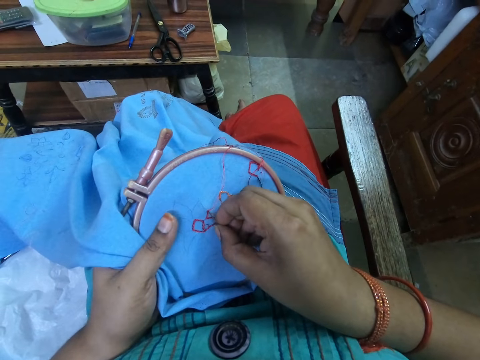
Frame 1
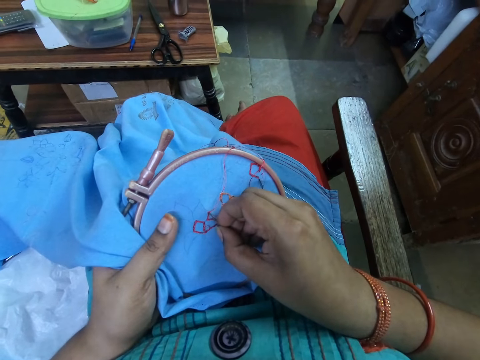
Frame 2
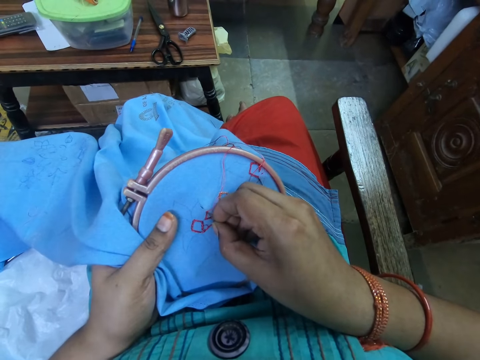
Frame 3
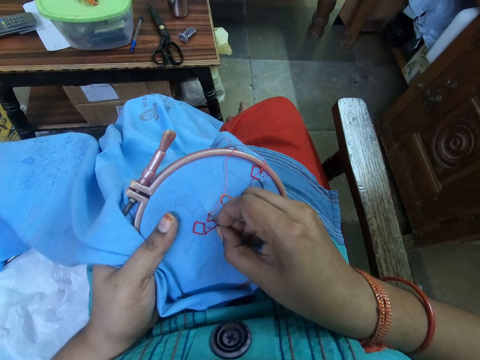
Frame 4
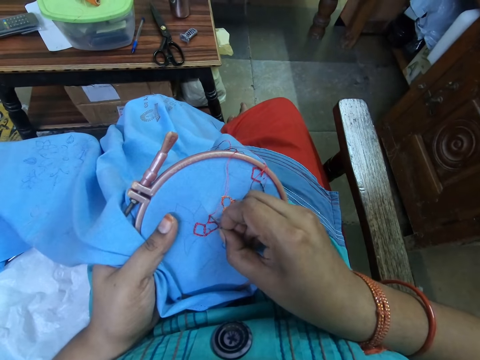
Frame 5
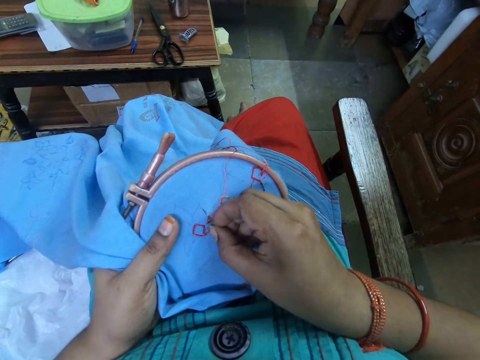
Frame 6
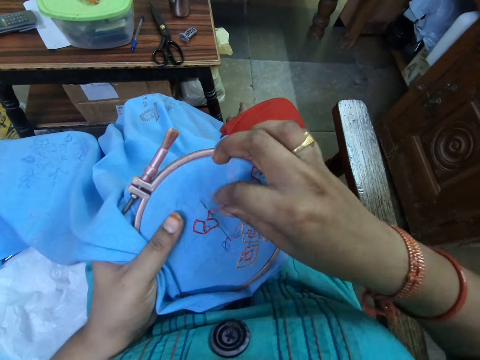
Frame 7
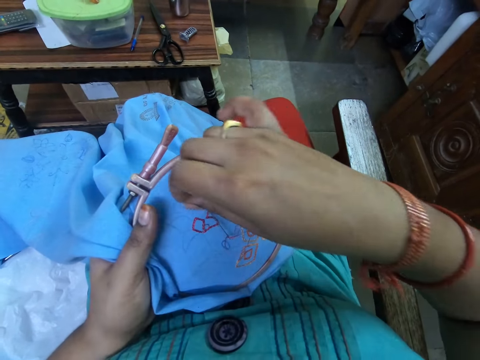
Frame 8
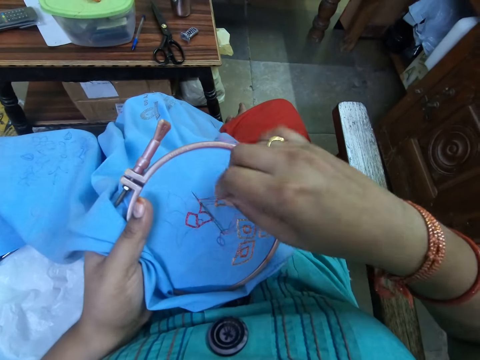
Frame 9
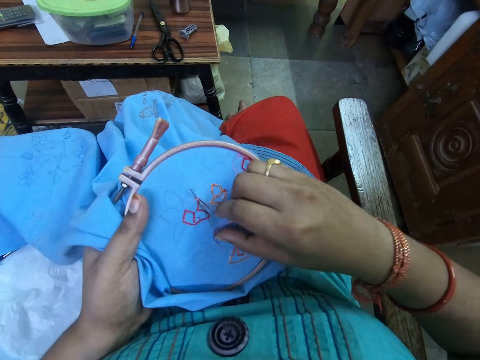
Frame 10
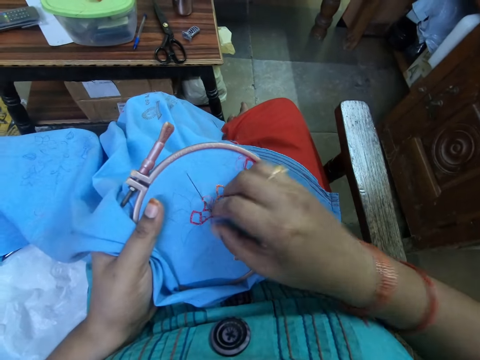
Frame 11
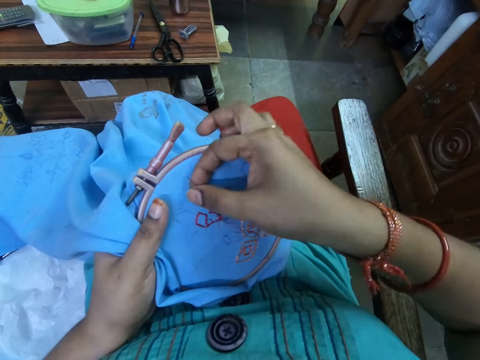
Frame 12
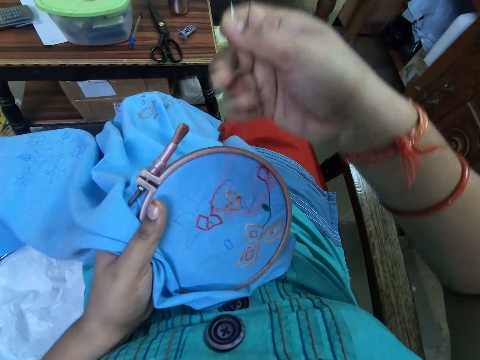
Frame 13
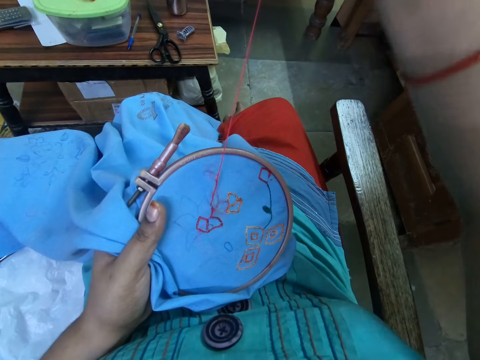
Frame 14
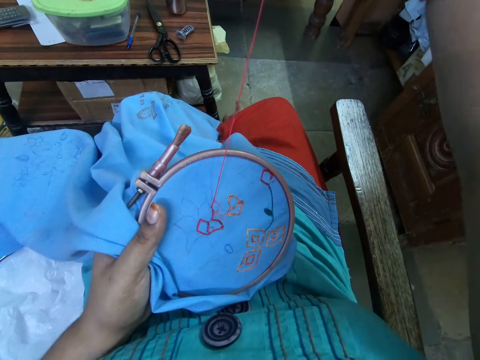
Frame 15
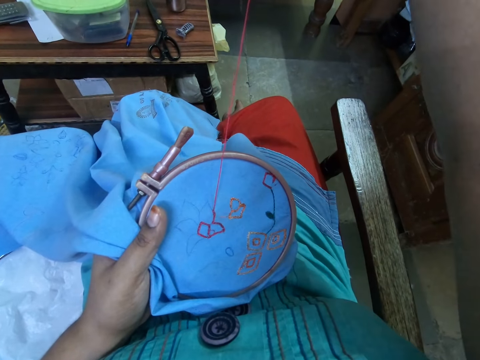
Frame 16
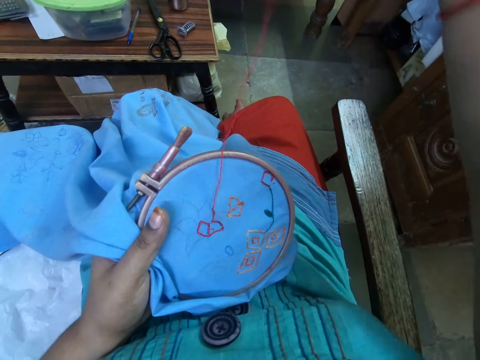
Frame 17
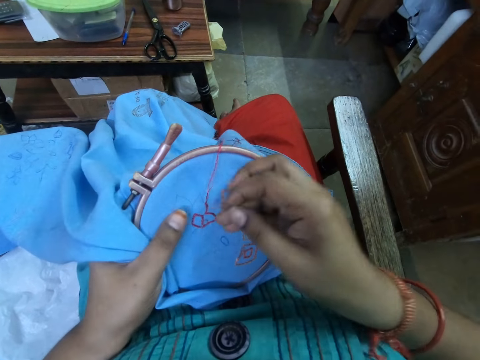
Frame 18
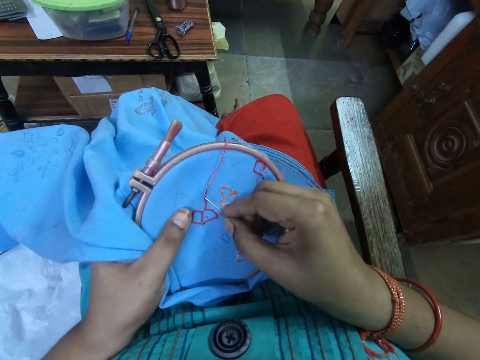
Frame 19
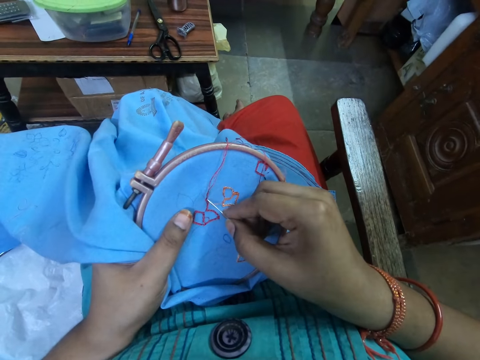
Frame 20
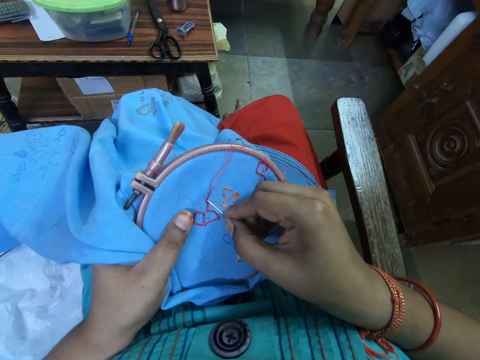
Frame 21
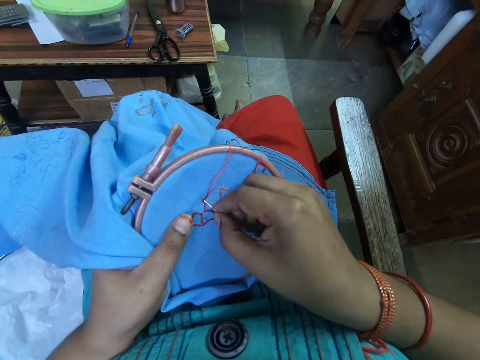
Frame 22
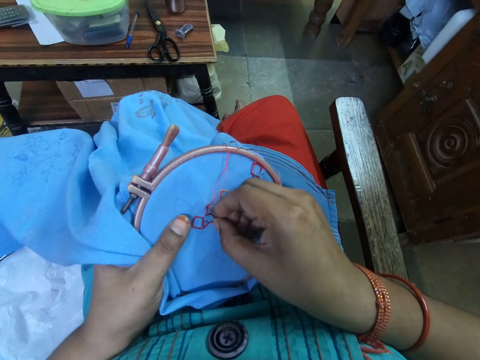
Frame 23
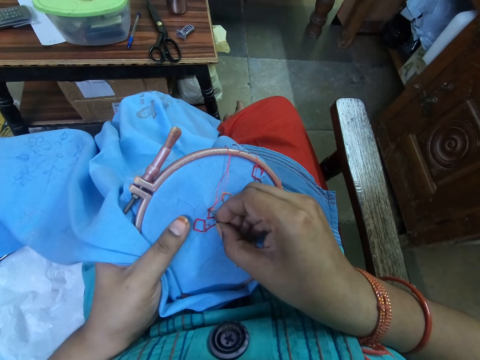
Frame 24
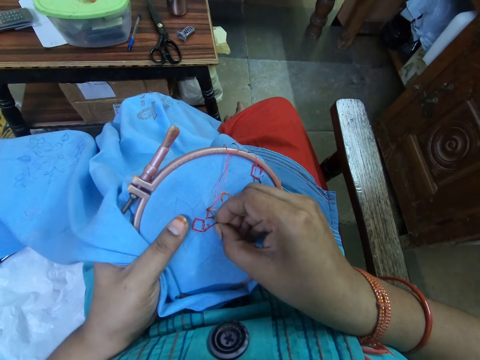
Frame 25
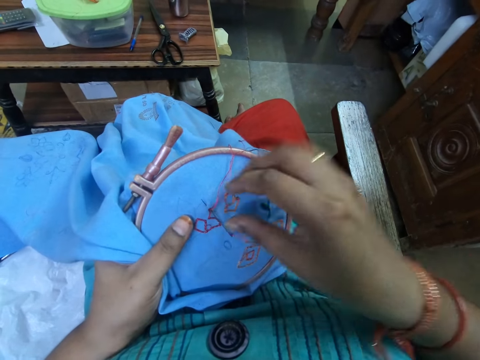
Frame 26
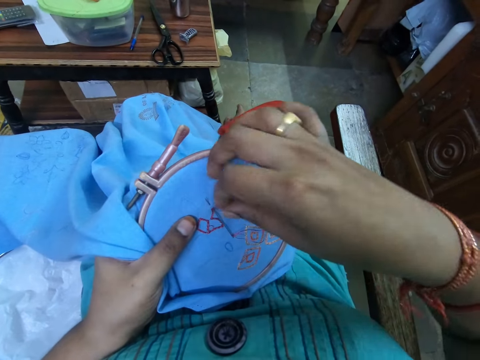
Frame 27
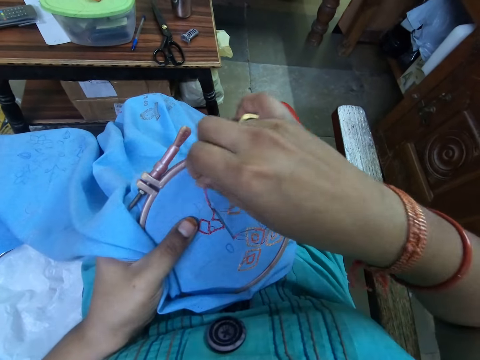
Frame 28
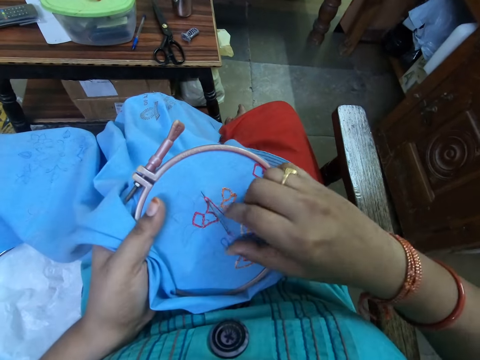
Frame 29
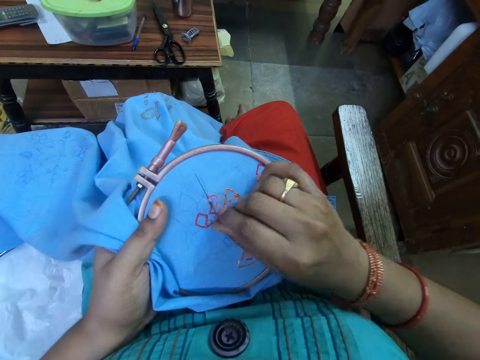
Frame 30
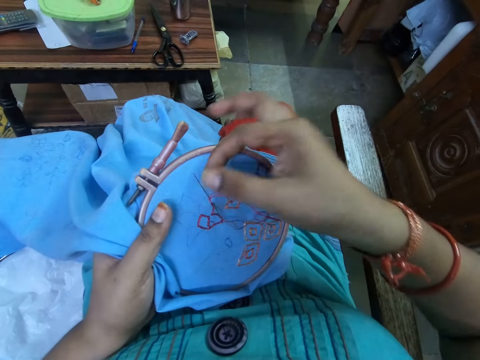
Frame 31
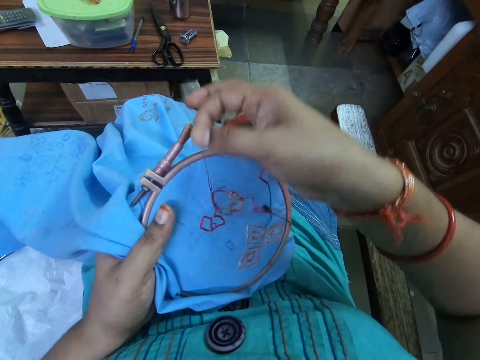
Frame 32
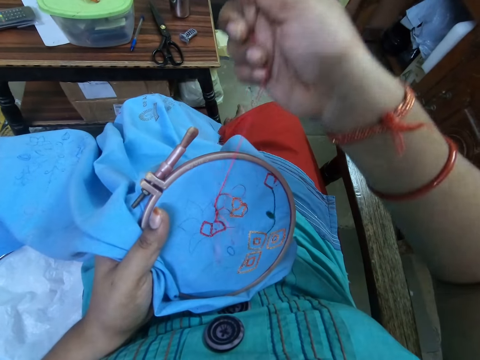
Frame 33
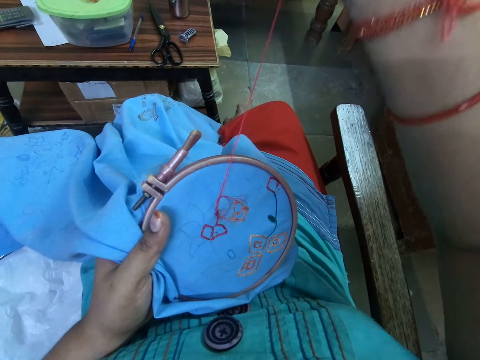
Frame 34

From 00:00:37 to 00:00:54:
The camera wearer adjusts the thread on the cloth with her right hand. She pushes the needle with her right thumb. She picks up the needle from the cloth with her right hand. She pulls the needle and thread with her right hand. She inserts the needle into the cloth with her right hand. She adjusts the thread on the cloth with her right hand. She pushes the needle with her right thumb. She picks up the needle from the cloth with her right hand. She pulls the needle with the thread with her right hand.

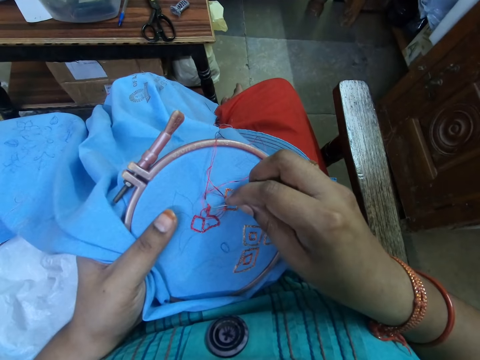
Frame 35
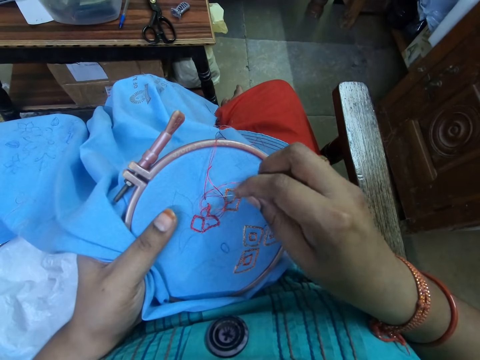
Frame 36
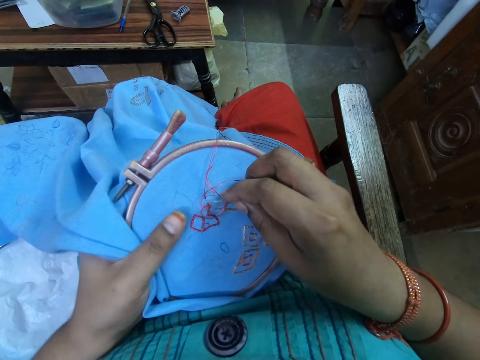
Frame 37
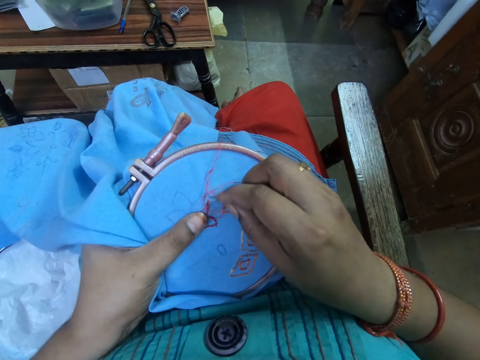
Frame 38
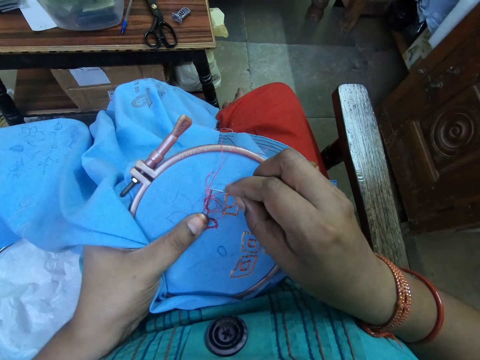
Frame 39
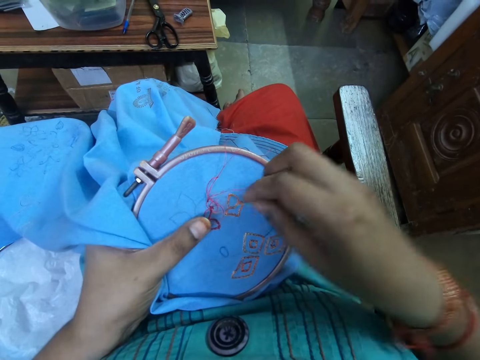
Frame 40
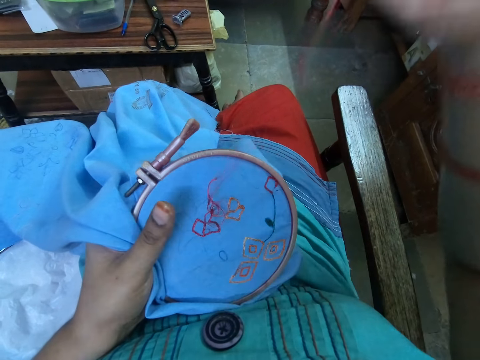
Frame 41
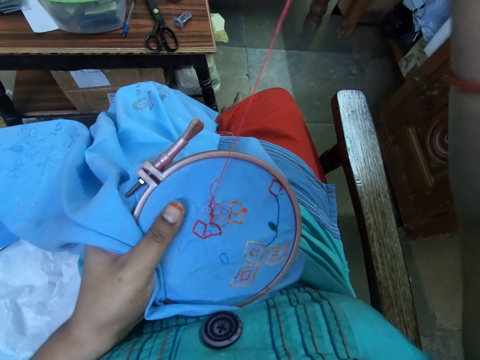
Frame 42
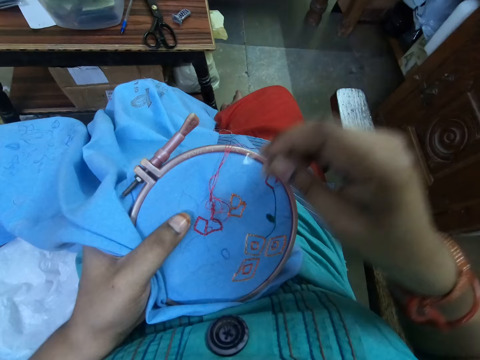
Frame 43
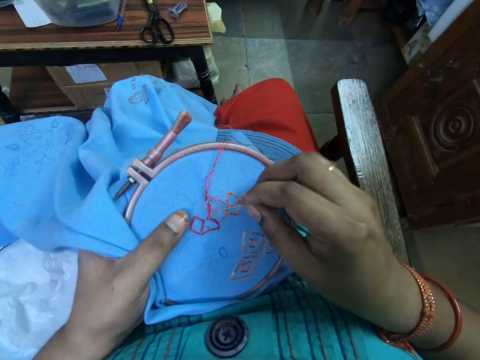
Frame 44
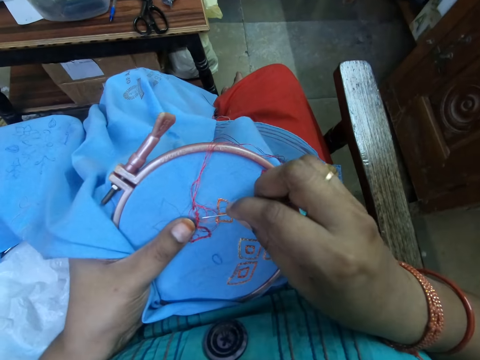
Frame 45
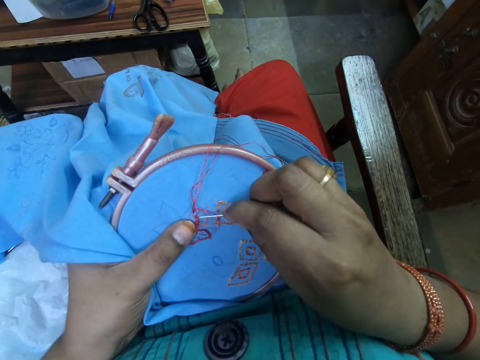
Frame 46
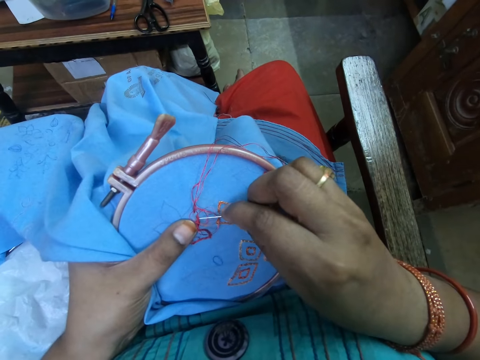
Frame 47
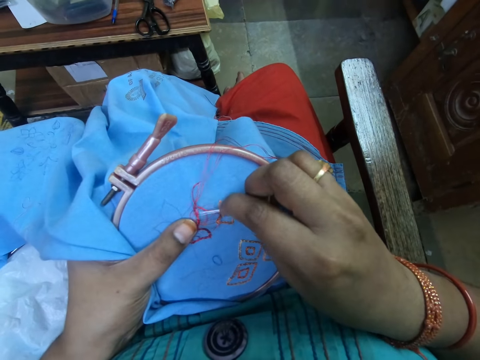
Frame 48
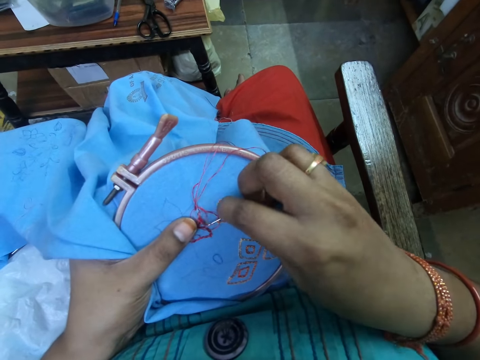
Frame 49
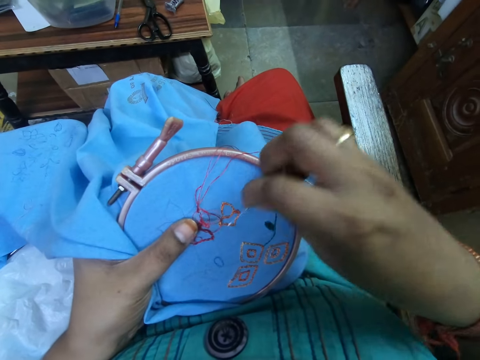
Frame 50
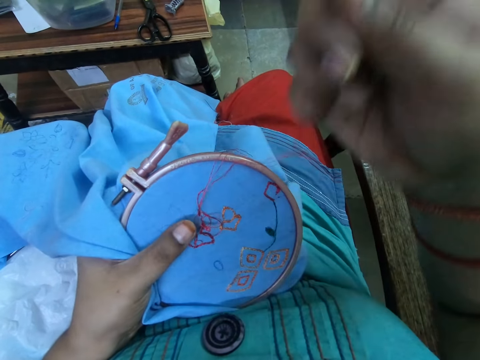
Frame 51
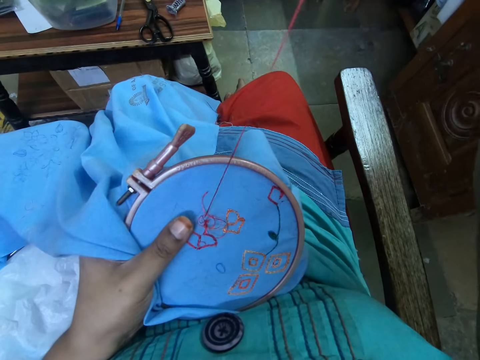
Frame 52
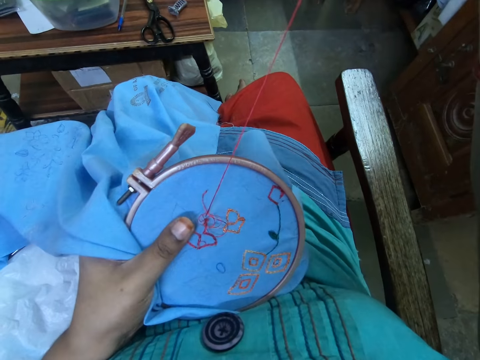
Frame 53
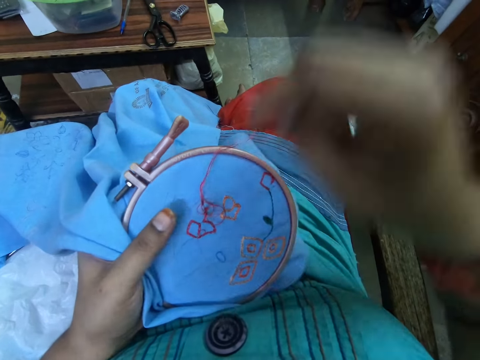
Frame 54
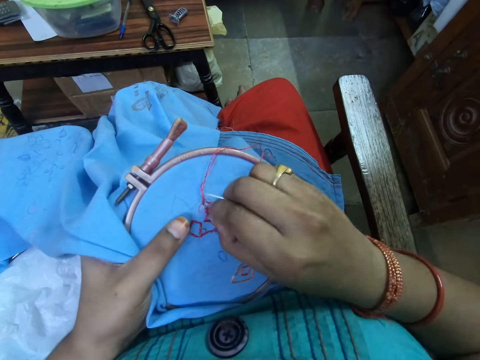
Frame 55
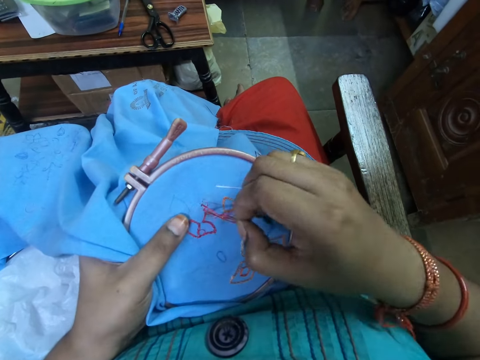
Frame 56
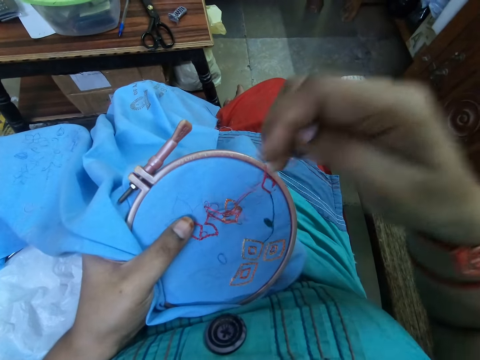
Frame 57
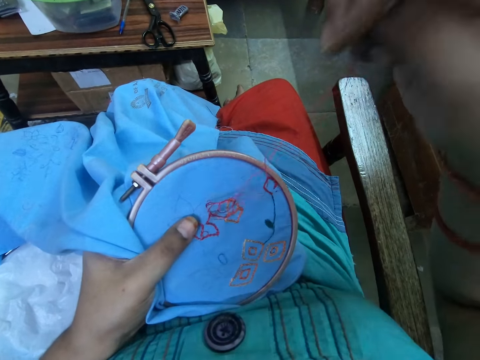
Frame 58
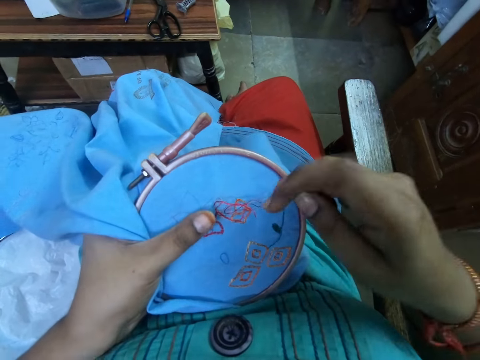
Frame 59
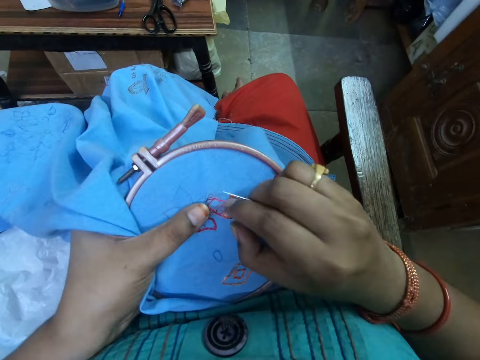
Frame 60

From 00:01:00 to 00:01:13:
The camera wearer pulls the thread with her right hand. She adjusts the thread on the cloth with the needle in her right hand. She pulls the thread in the fabric with her right hand. She adjusts the thread on the cloth with her right hand.
